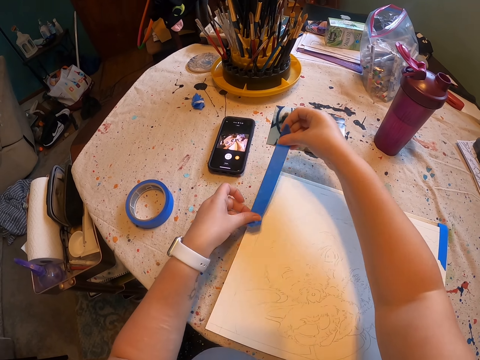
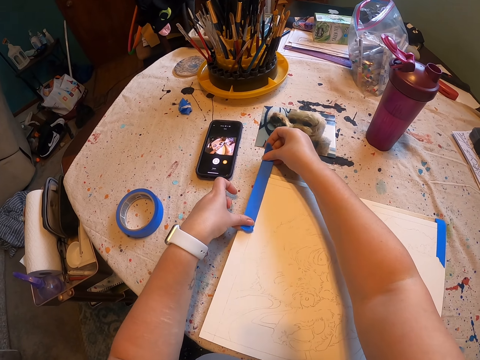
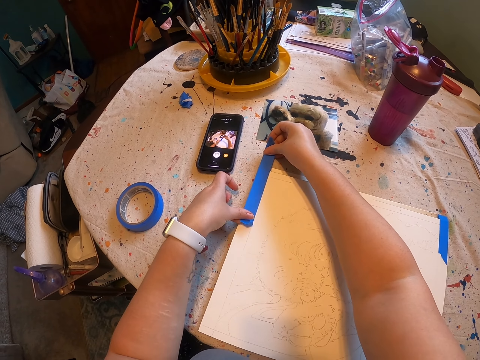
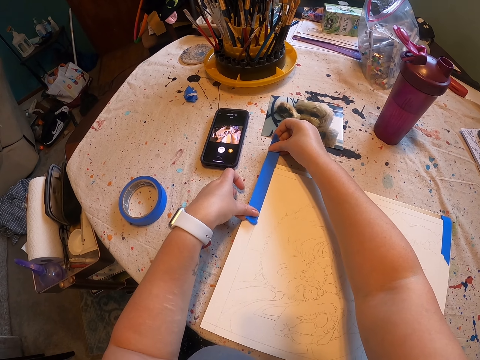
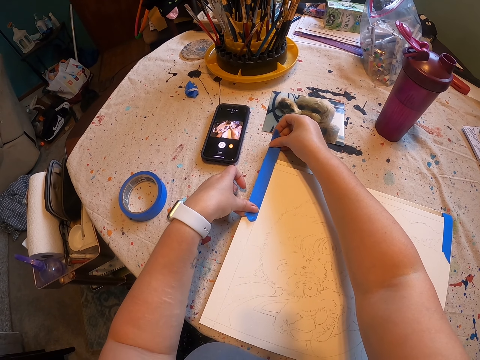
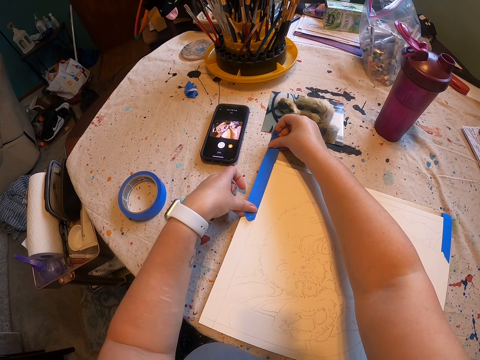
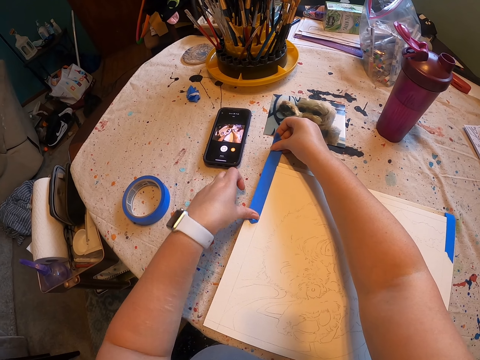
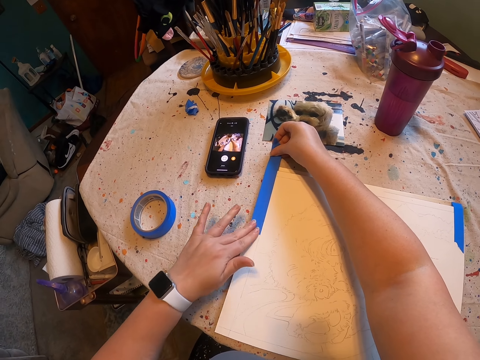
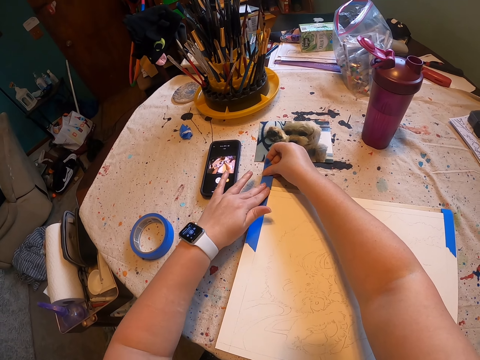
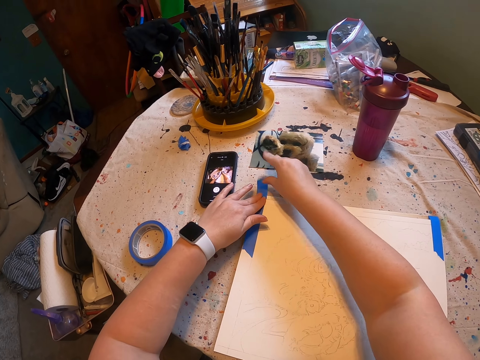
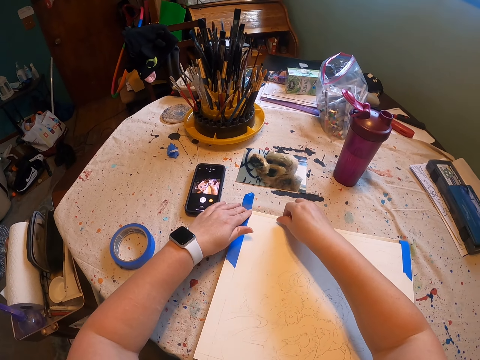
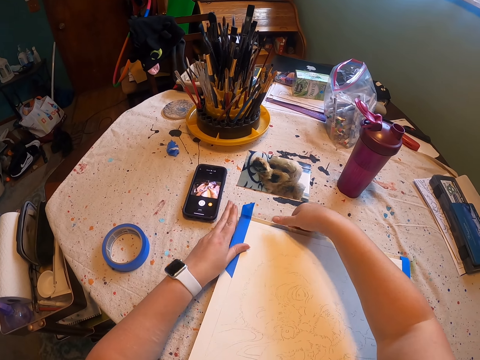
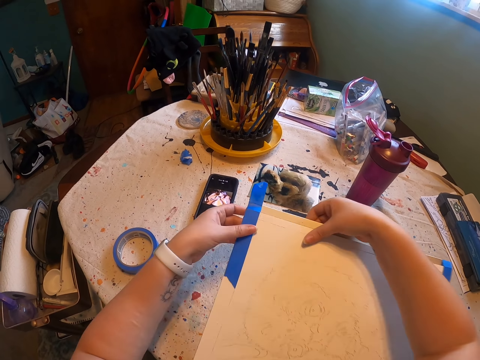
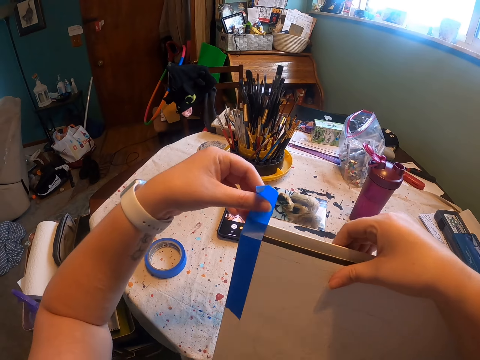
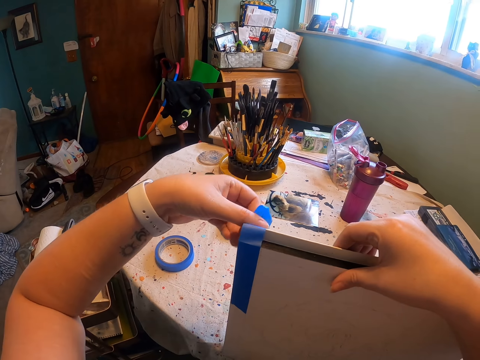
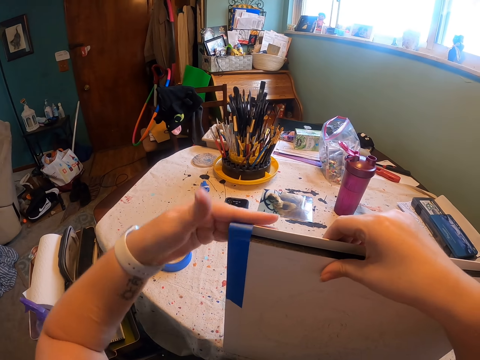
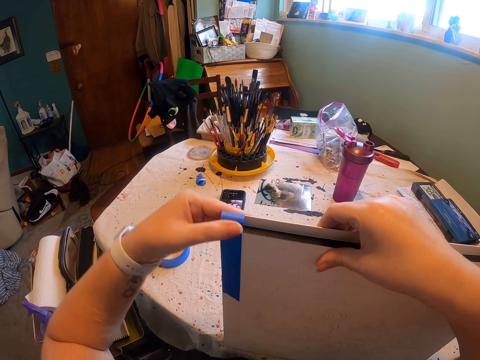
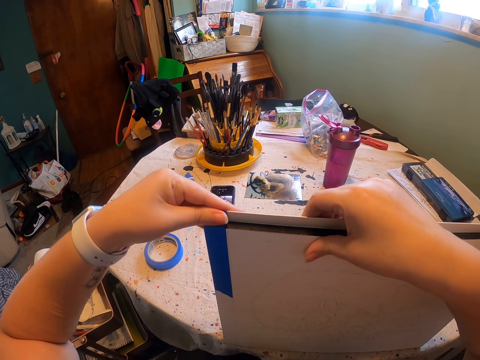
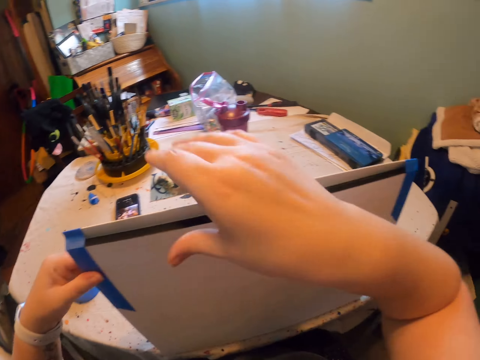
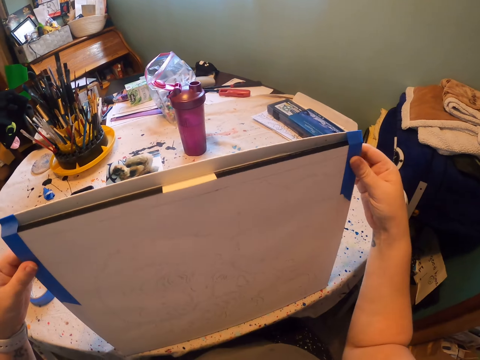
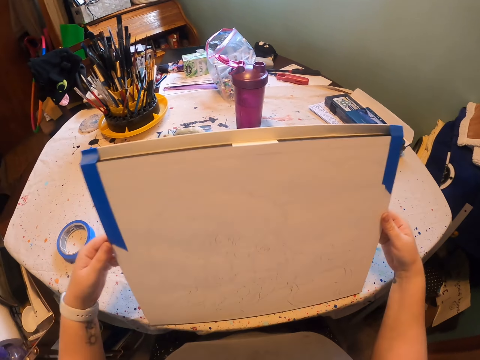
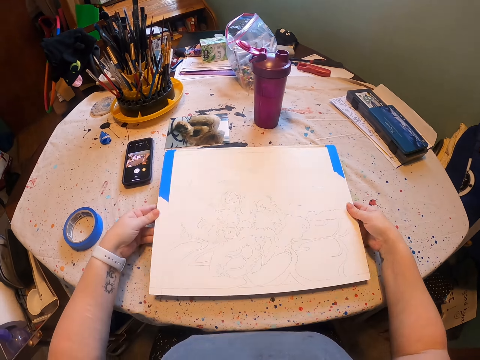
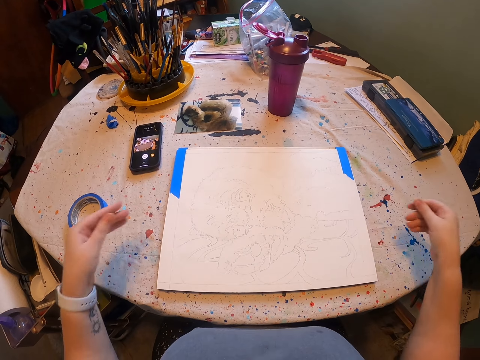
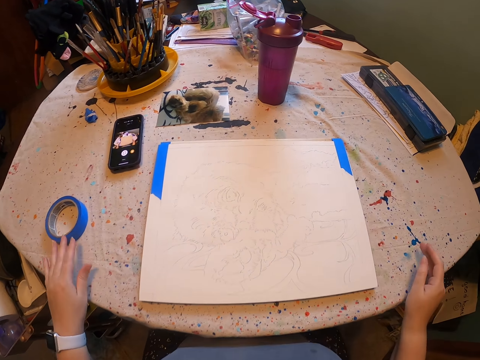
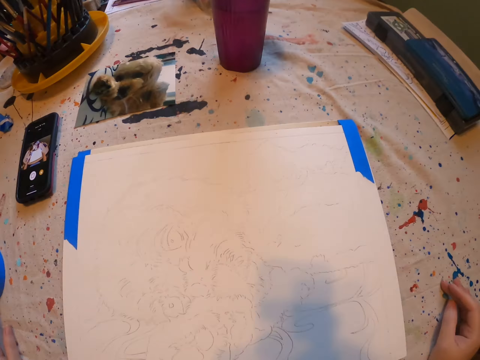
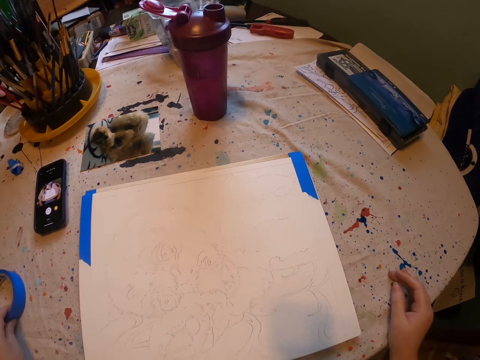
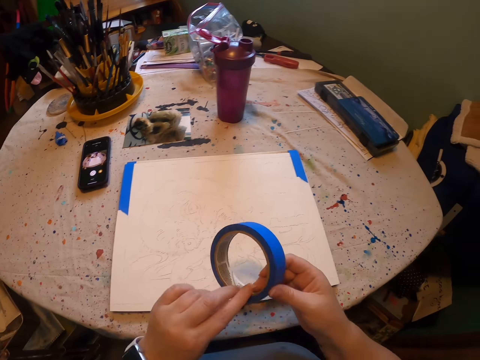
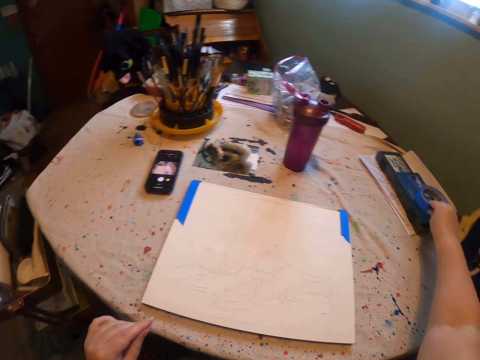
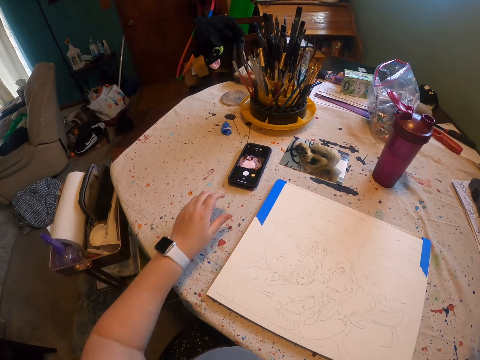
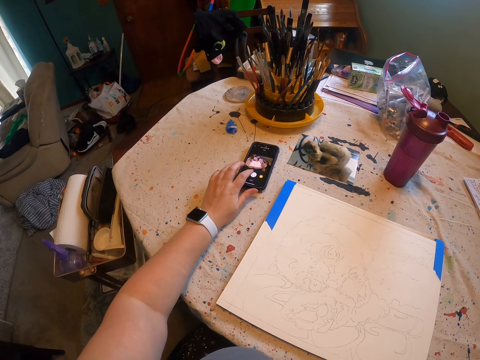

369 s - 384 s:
The camera wearer holds the sketch. They put the tape on the sketch. They place the sketch on the table. They look at the sketch. They put away the tape.
